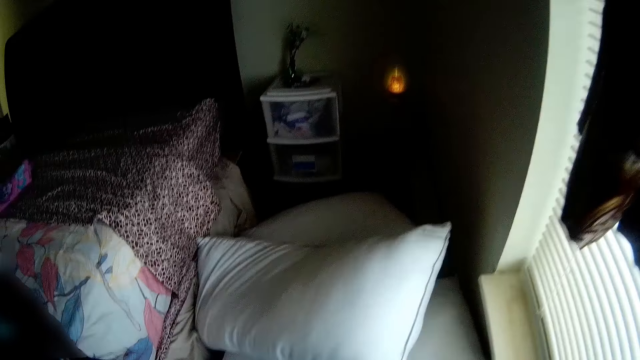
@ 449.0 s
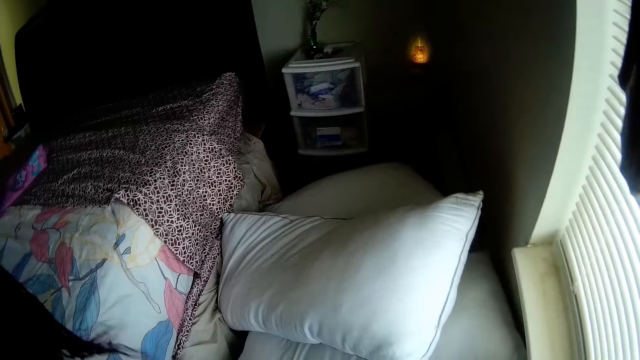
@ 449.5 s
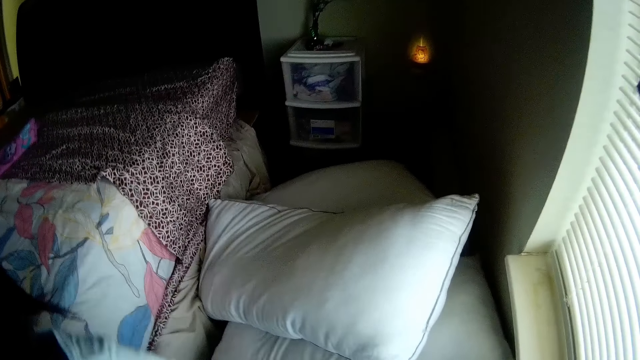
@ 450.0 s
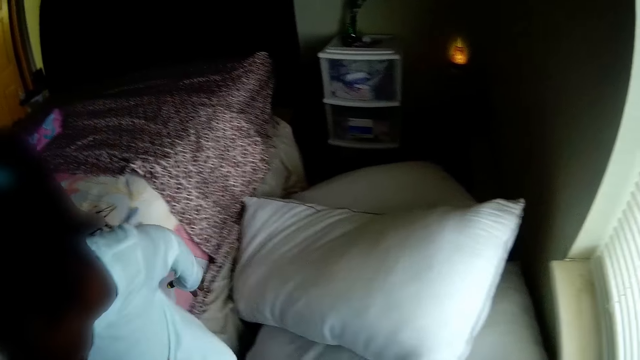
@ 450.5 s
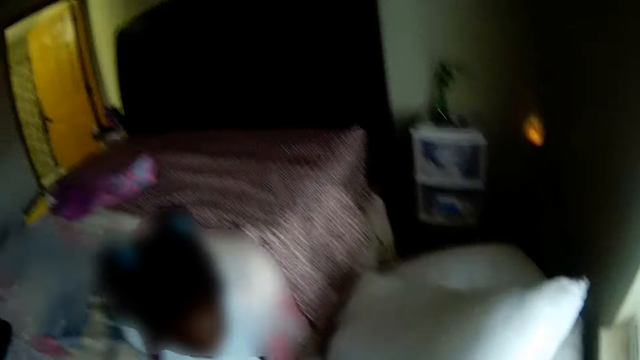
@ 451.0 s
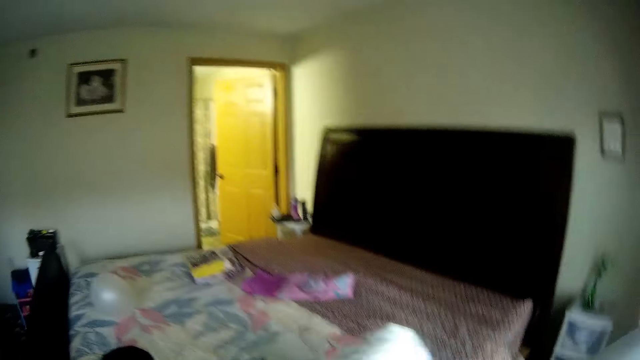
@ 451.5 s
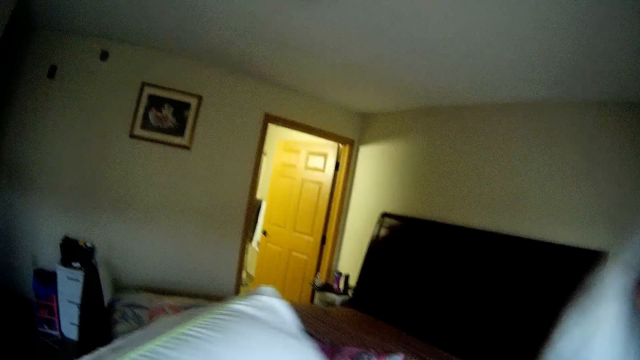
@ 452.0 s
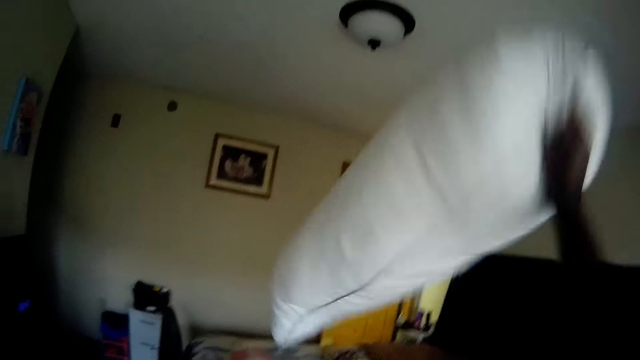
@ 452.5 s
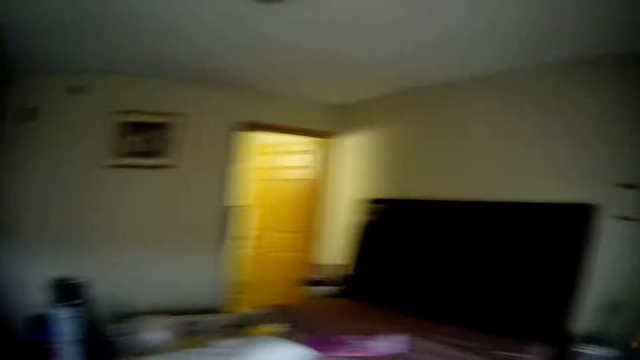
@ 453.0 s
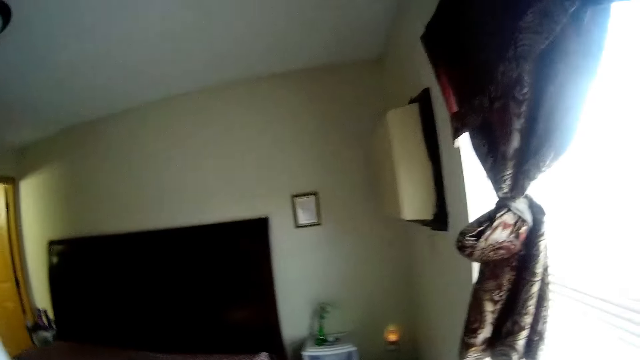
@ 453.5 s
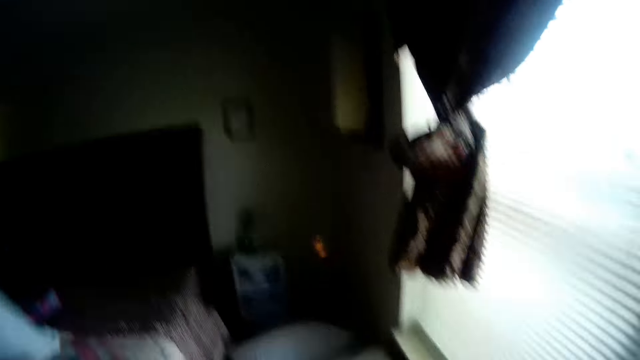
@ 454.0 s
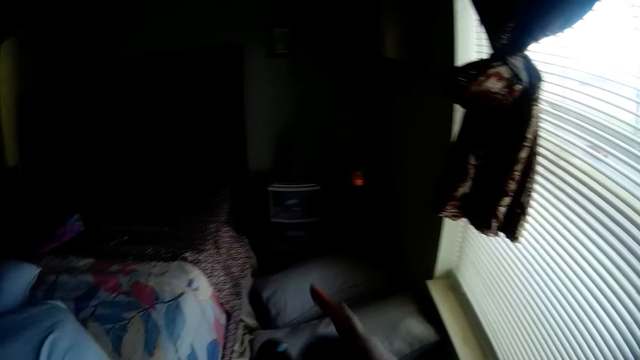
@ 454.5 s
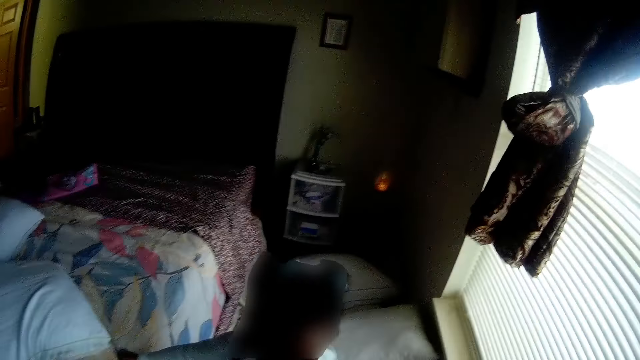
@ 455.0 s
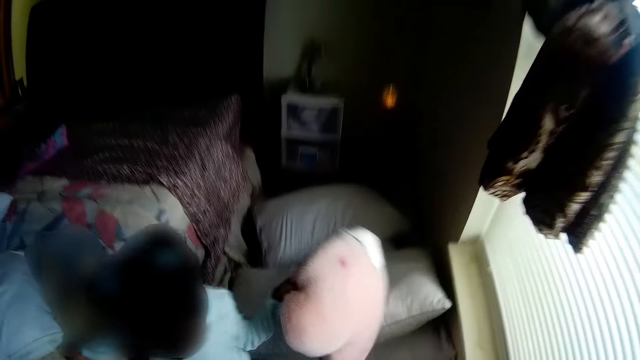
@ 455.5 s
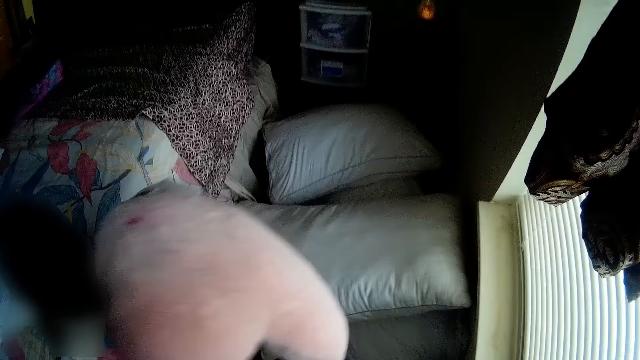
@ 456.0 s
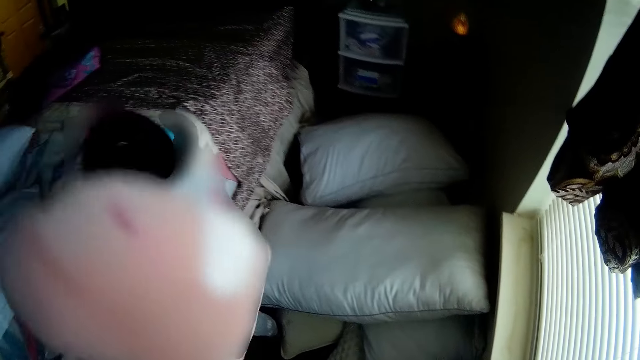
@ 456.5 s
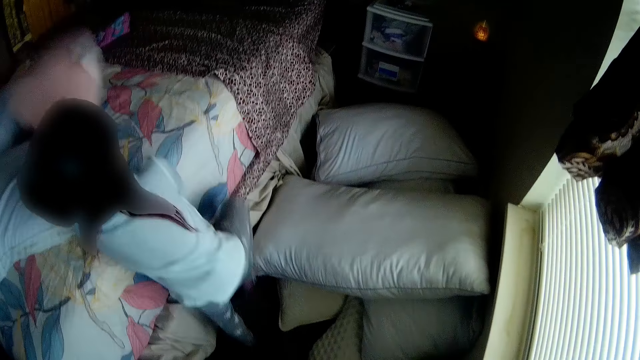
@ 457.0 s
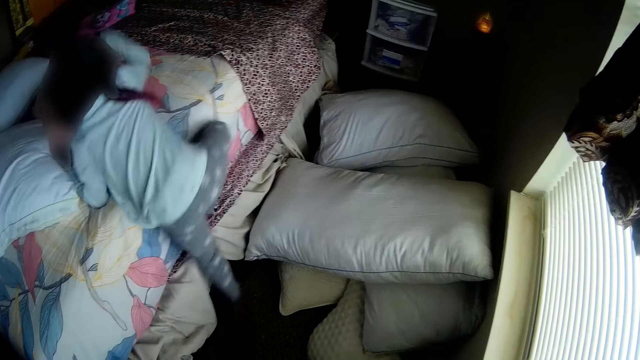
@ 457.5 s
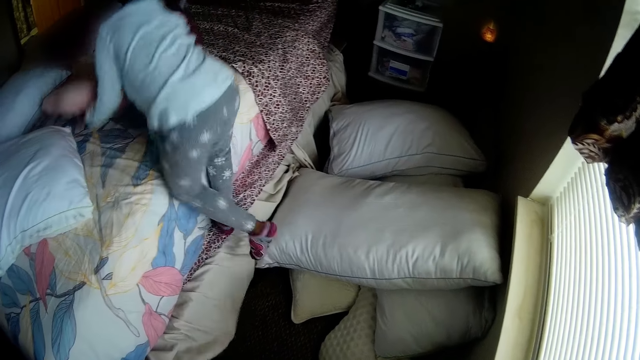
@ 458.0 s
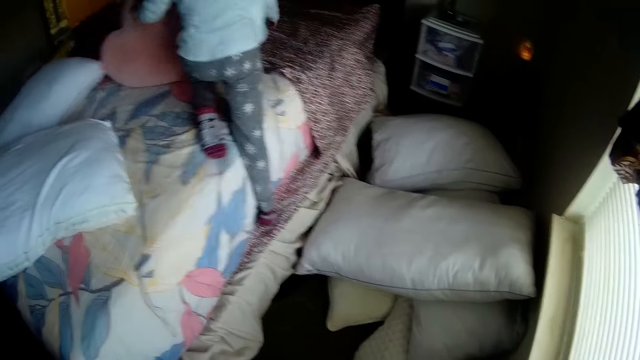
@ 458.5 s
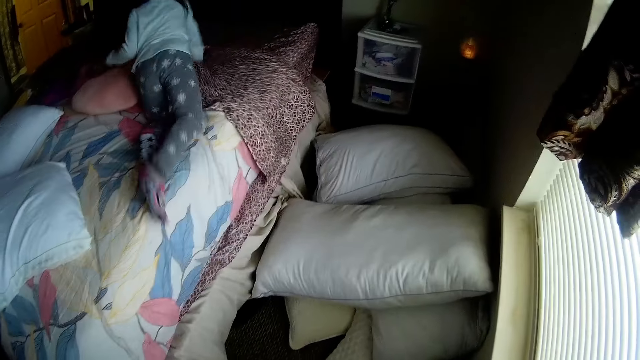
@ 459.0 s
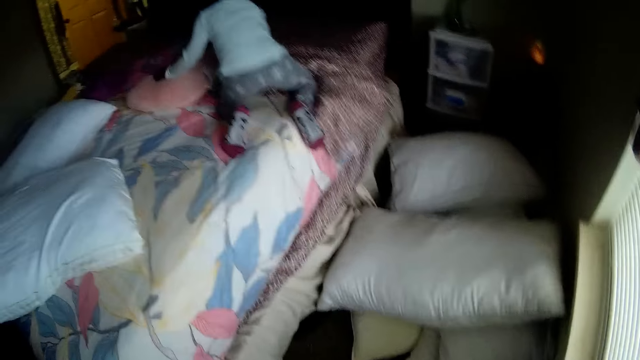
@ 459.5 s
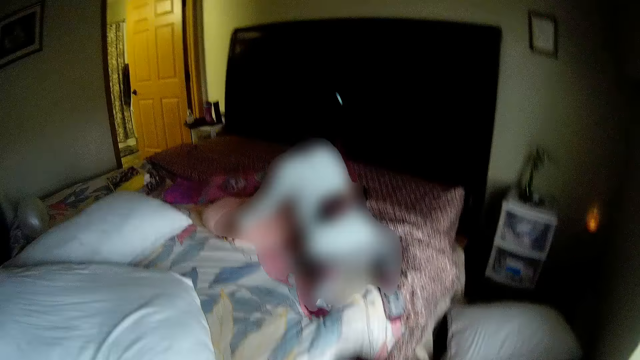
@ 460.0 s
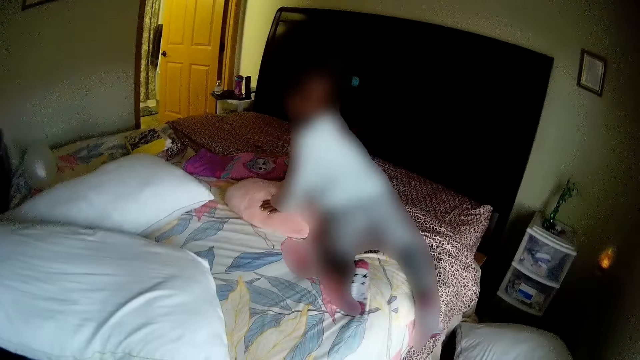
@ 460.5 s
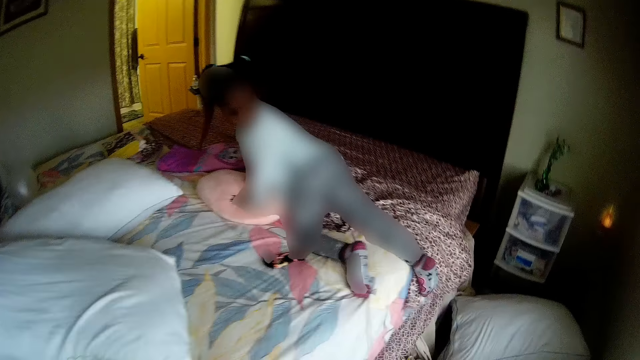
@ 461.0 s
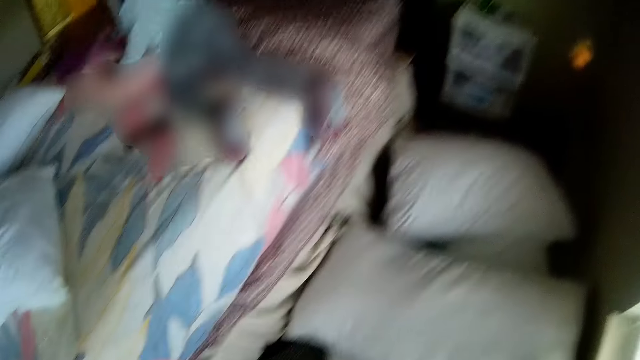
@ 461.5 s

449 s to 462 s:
The camera wearer picks up a white pillow from the ground with her right hand. She throws the white pillow on the bed with her right hand. She throws the pillow on the bed with the left hand. The girl holds a teddy bear with her left hand. The camera wearer converses with the girl. The girl climbs the bed. The camera wearer throws a pair of socks on the bed with her right hand.

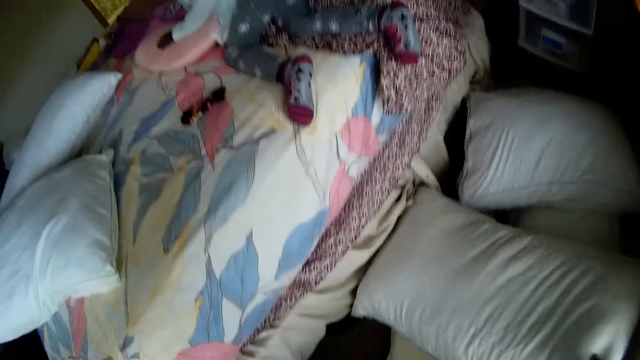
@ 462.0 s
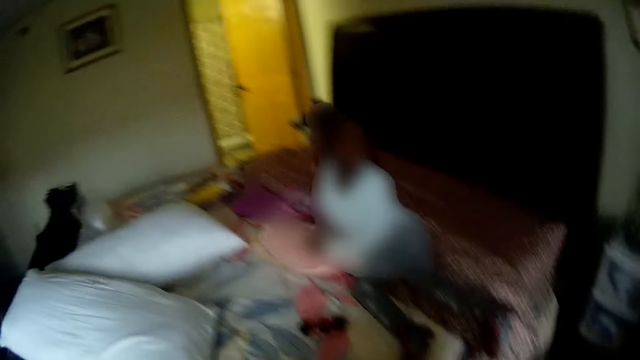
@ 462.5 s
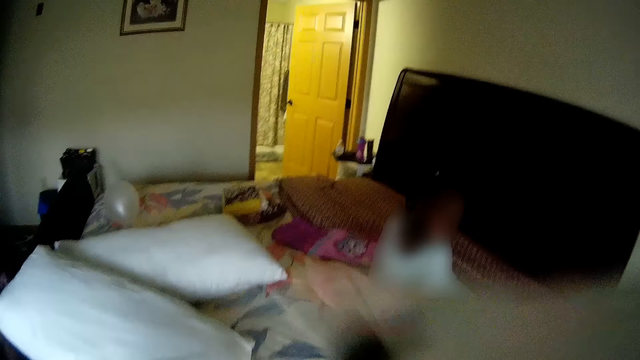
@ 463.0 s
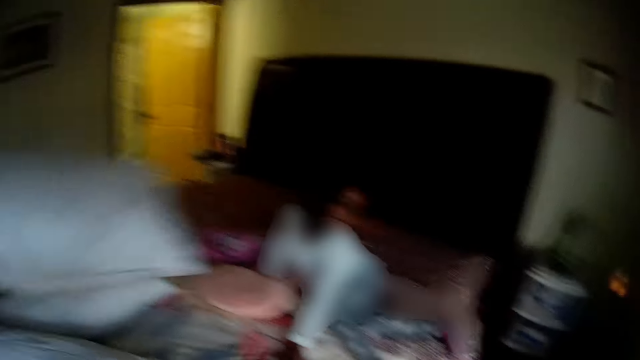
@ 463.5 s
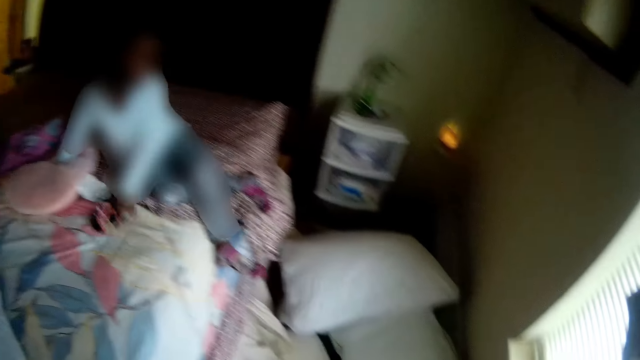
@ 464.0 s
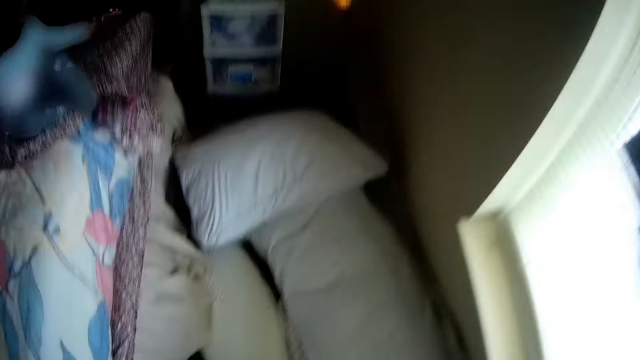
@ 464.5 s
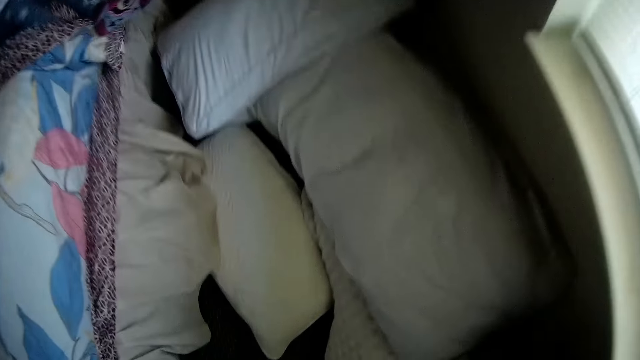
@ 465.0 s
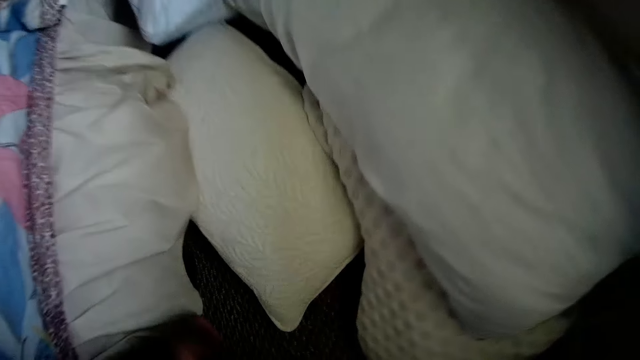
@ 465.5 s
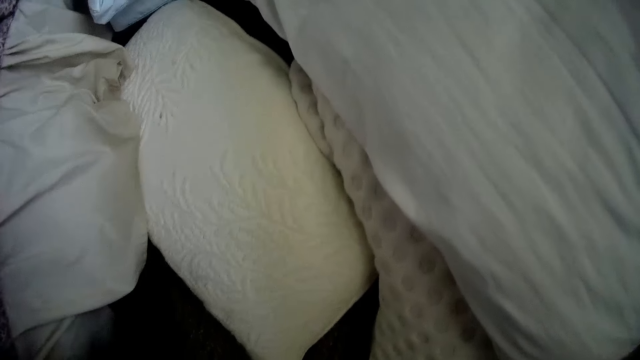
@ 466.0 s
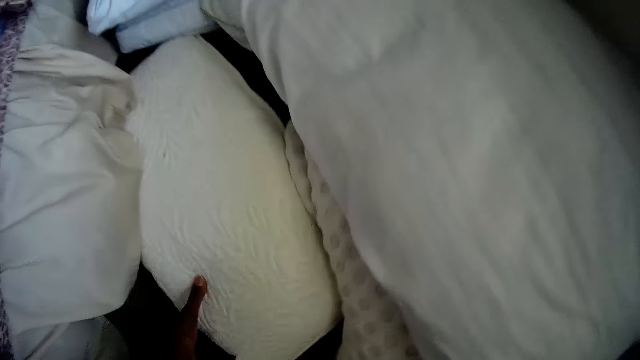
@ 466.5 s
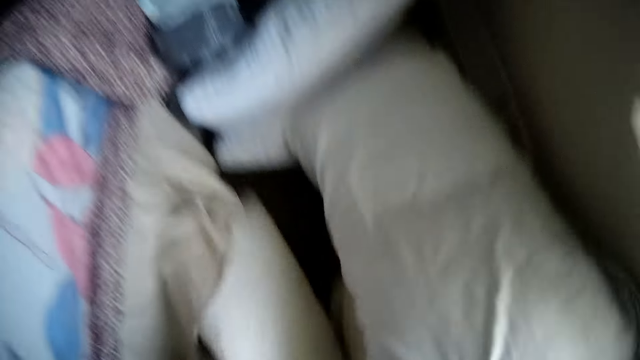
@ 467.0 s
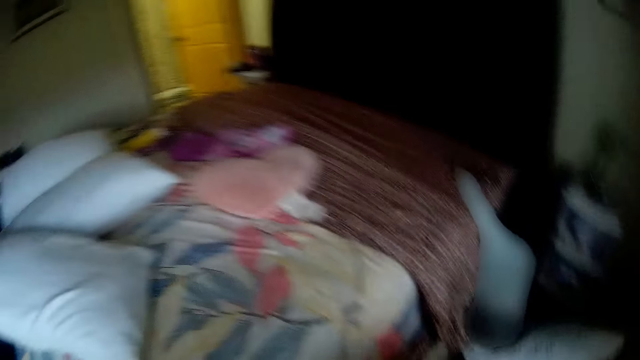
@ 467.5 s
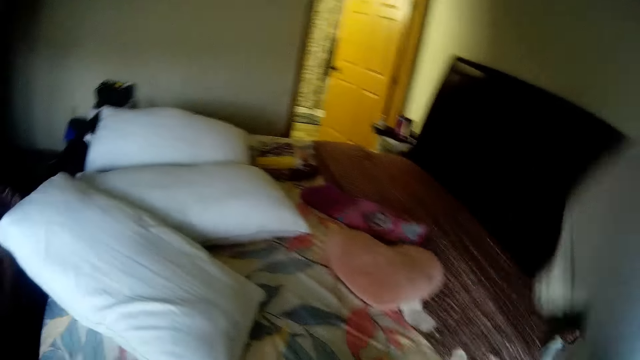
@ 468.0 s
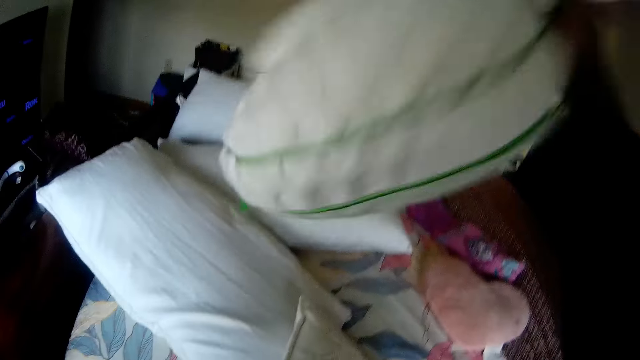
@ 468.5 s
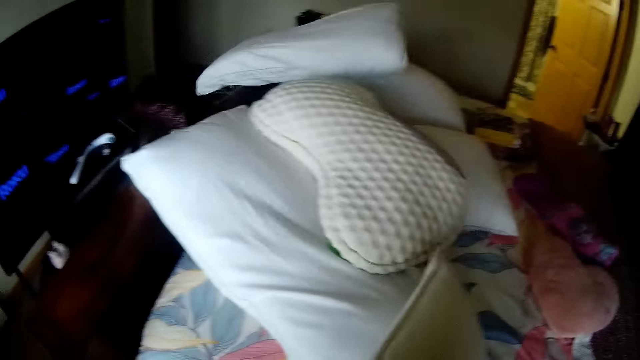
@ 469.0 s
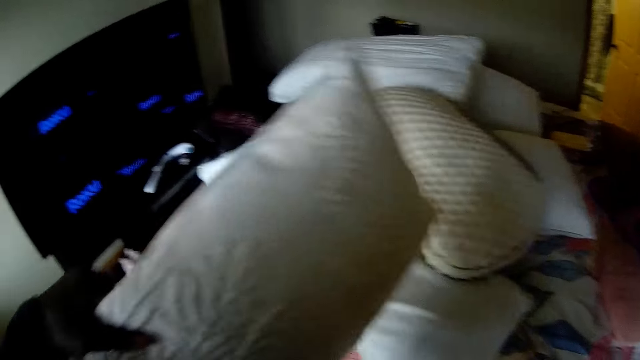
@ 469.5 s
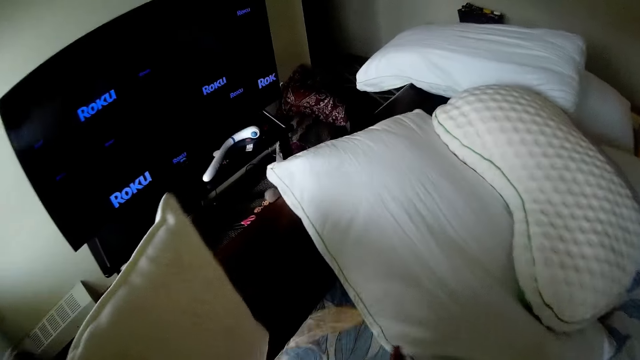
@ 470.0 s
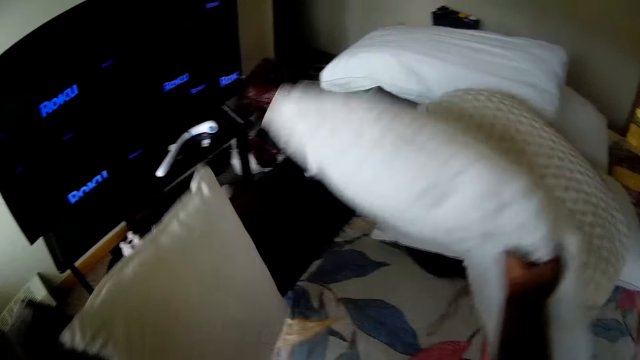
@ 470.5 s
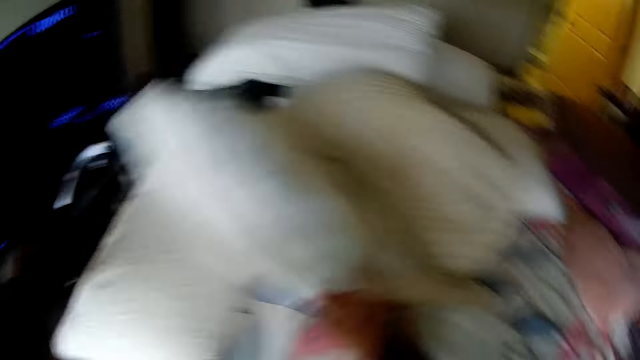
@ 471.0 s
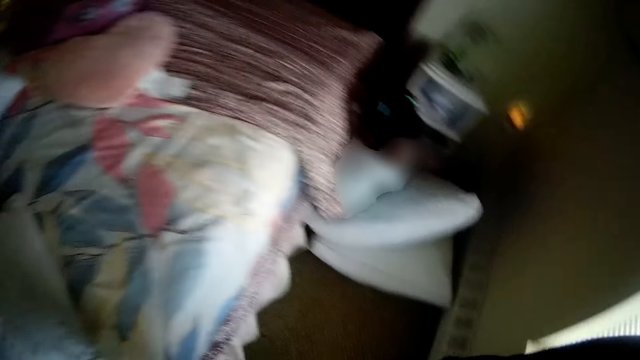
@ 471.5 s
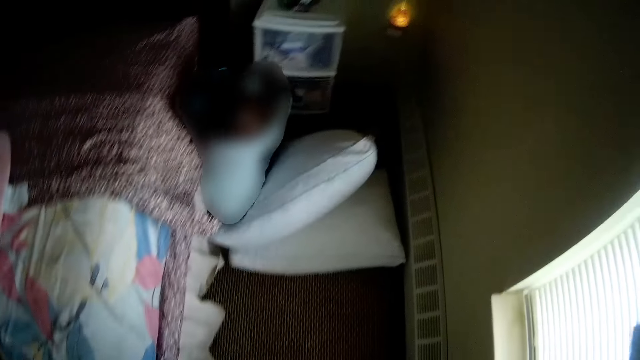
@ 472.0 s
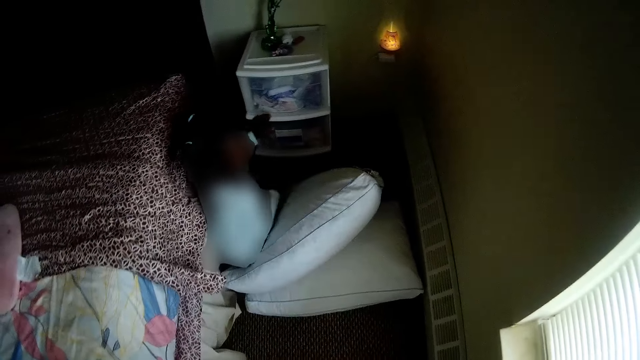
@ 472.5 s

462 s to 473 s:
The camera wearer picks up a pillow with her right hand. She stares at the bed. She throws the pillow on the bed with both hands. She picks up a pillow on the ground with her left hand. She picks up a pillow with her right hand. She throws the pillow on the bed with her right hand. She holds a pillow on her left hand. She touches the pillow on top of the bed. She lifts the pillow on the bed with her right hand. She places the pillow in her left hand under the lifted pillow in her right hand.
